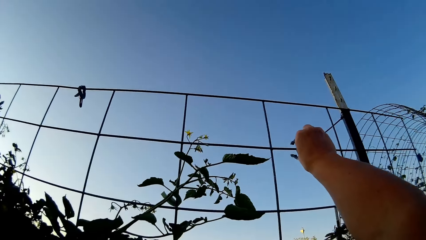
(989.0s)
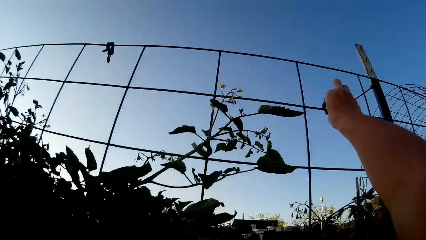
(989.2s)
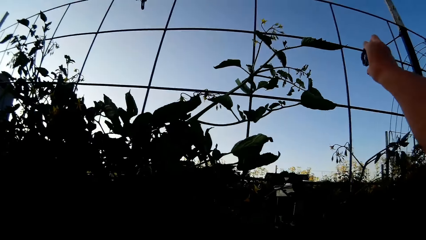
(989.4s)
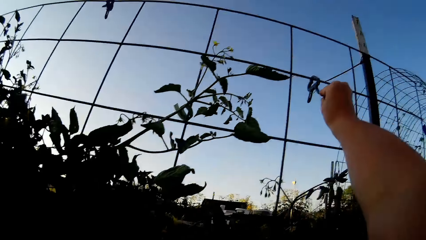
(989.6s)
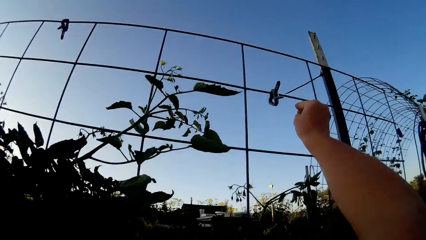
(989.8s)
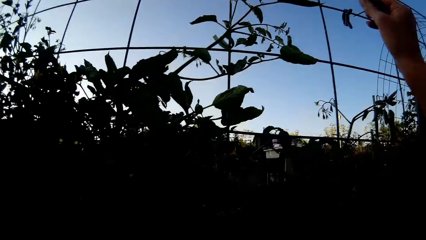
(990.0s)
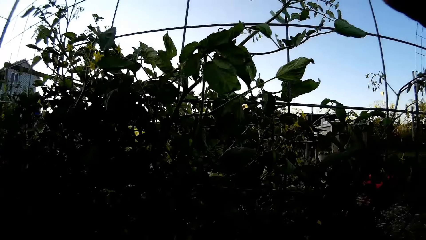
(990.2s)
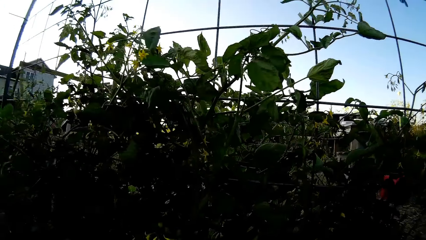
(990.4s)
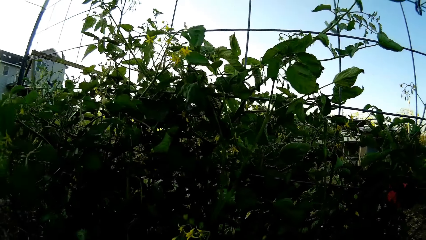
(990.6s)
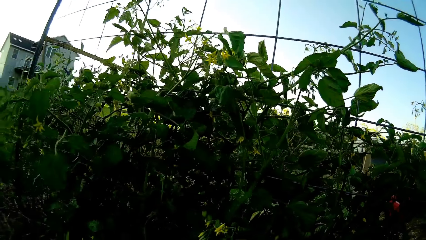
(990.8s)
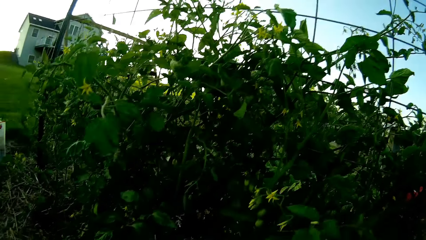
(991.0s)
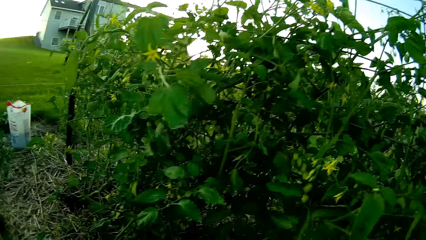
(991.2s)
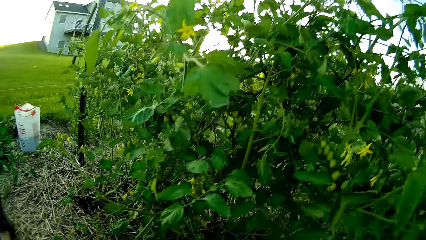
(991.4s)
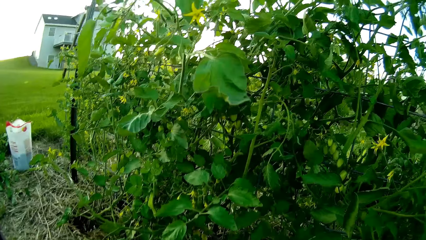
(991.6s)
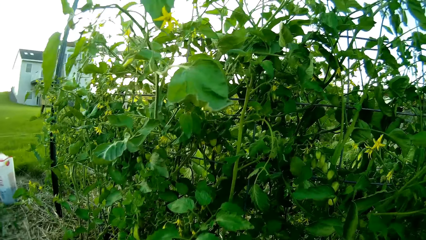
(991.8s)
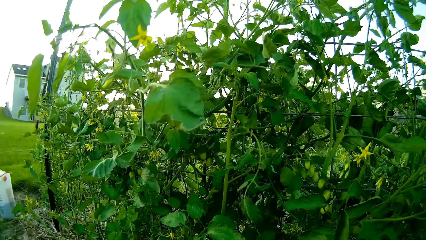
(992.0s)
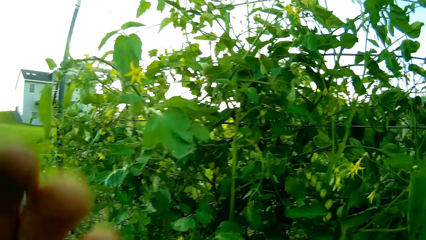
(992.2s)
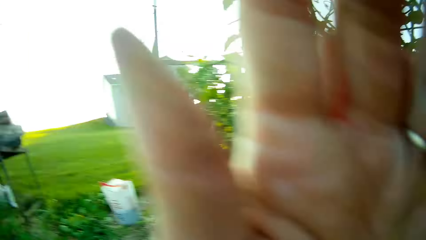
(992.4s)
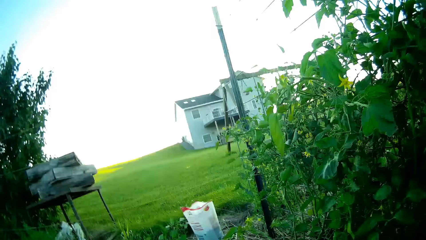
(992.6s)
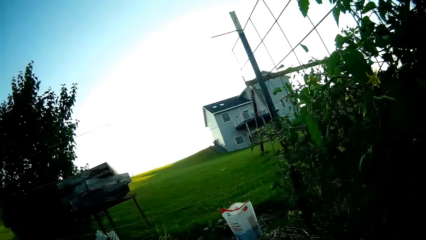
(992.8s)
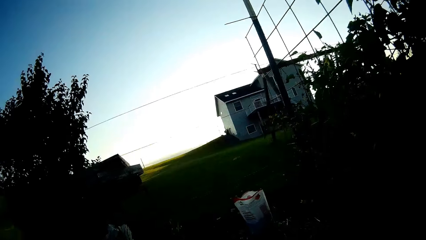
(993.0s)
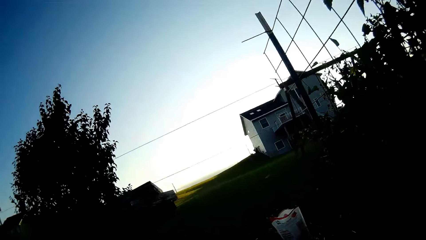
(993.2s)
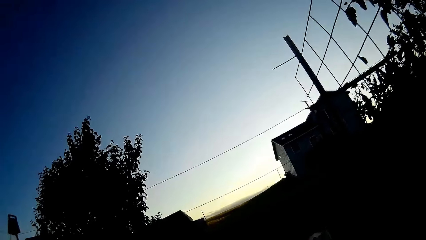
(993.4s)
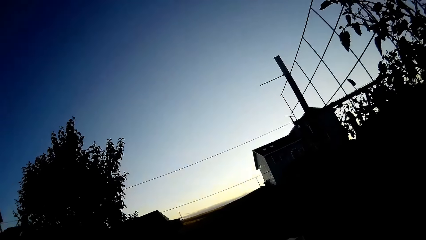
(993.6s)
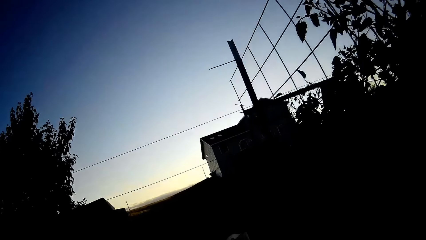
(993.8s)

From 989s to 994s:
The camera wearer hangs the clip on the mesh. They move the hand to the camera.

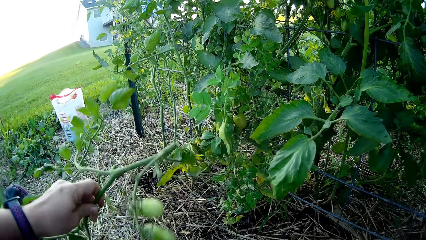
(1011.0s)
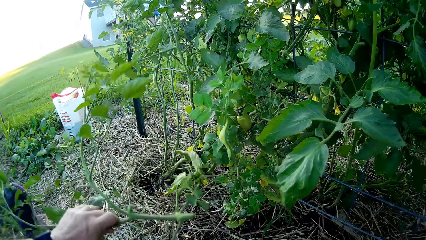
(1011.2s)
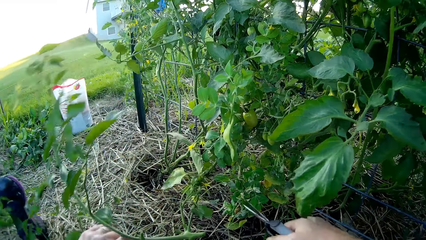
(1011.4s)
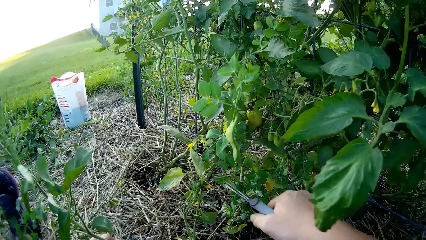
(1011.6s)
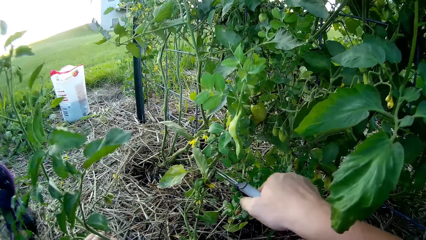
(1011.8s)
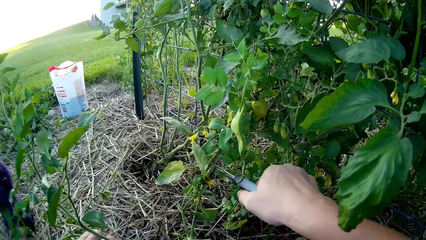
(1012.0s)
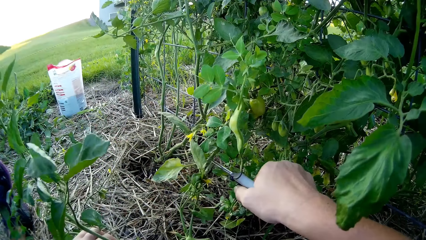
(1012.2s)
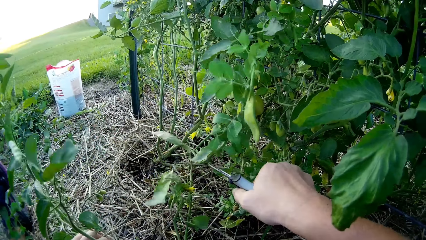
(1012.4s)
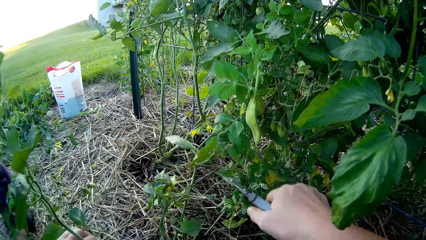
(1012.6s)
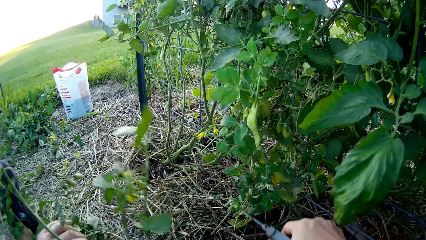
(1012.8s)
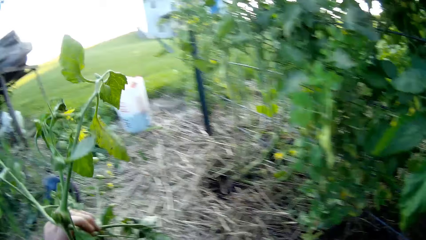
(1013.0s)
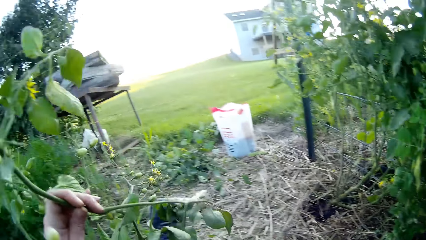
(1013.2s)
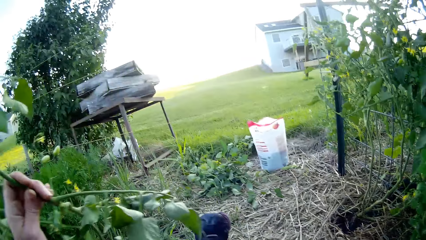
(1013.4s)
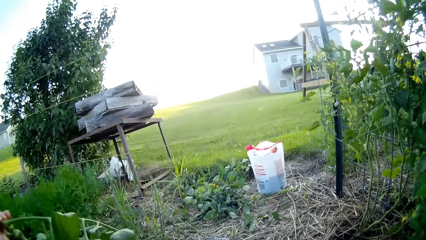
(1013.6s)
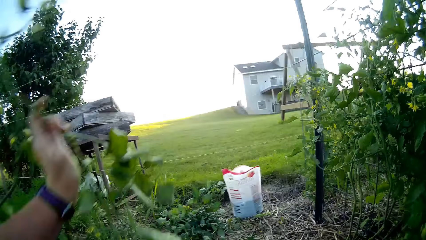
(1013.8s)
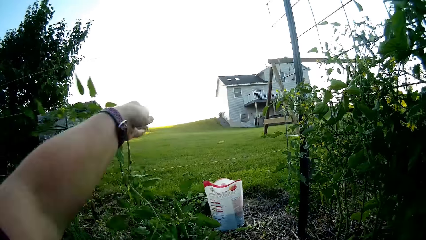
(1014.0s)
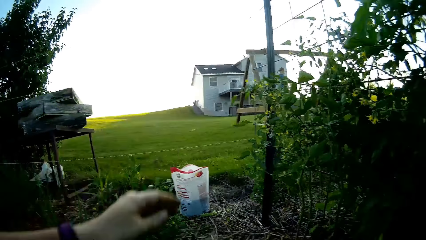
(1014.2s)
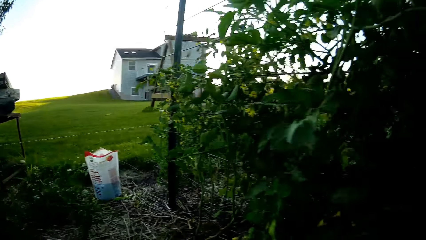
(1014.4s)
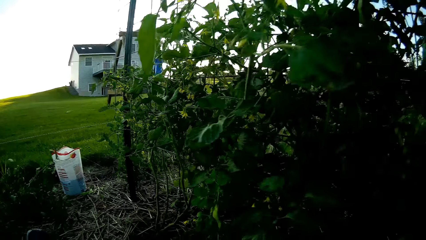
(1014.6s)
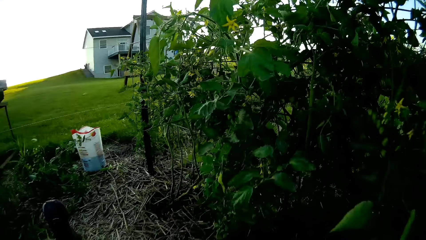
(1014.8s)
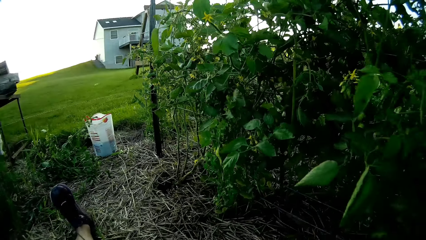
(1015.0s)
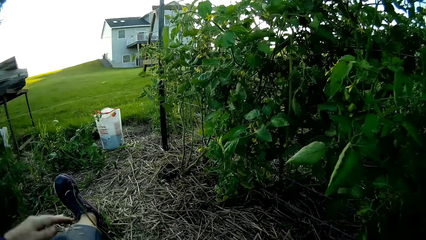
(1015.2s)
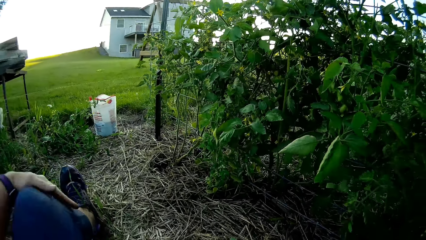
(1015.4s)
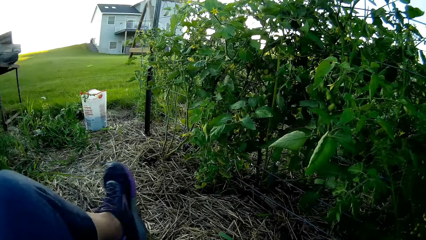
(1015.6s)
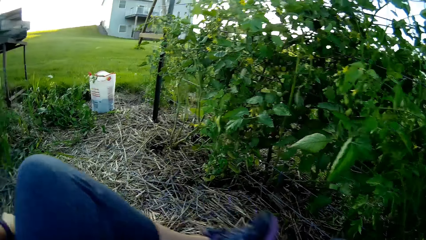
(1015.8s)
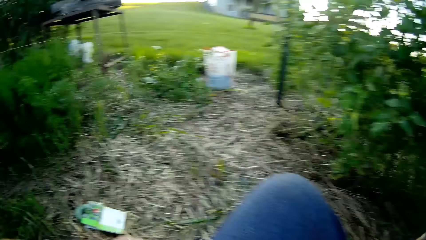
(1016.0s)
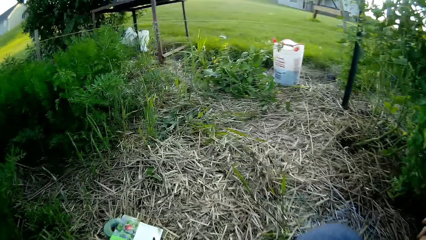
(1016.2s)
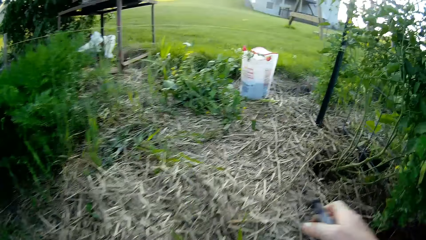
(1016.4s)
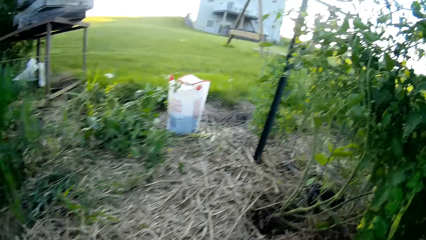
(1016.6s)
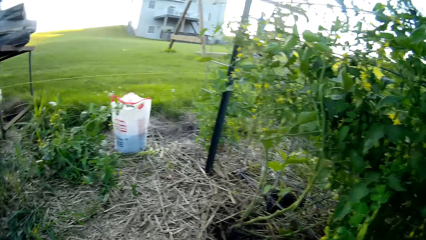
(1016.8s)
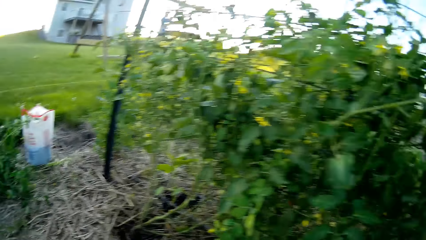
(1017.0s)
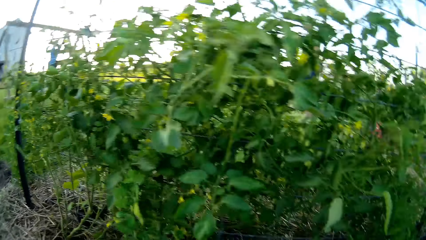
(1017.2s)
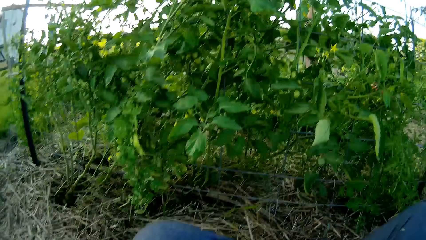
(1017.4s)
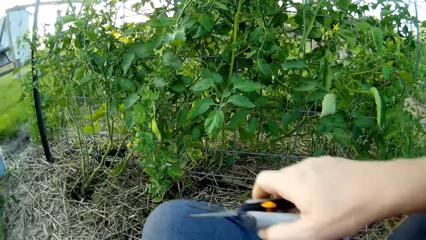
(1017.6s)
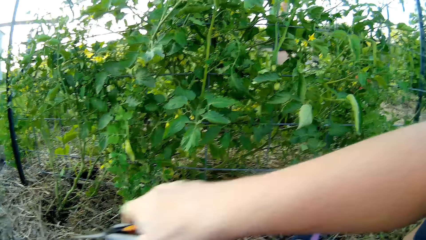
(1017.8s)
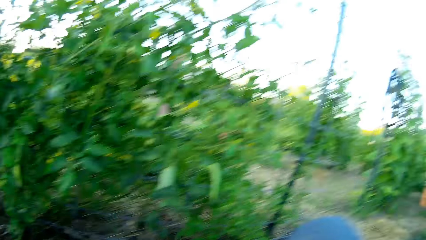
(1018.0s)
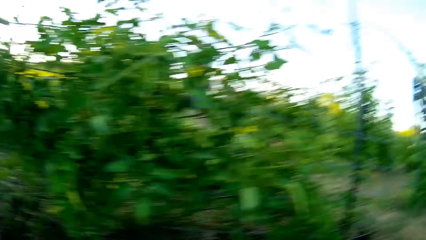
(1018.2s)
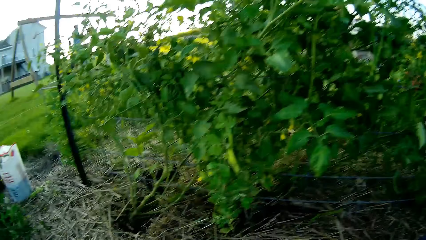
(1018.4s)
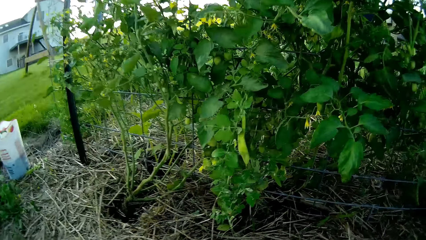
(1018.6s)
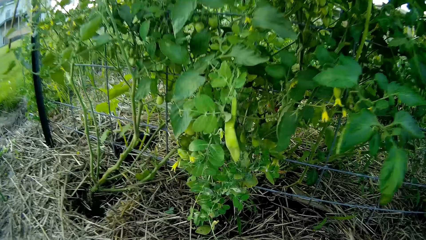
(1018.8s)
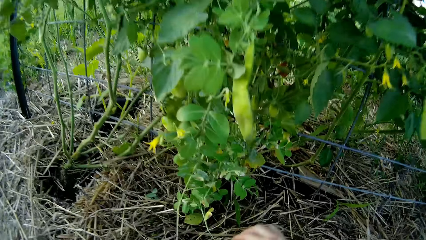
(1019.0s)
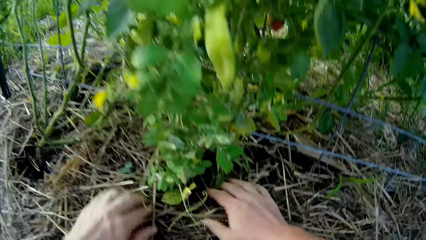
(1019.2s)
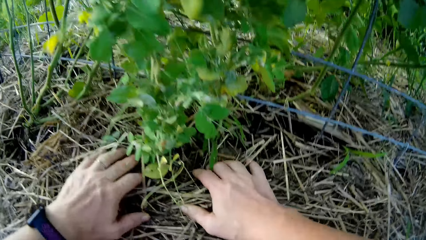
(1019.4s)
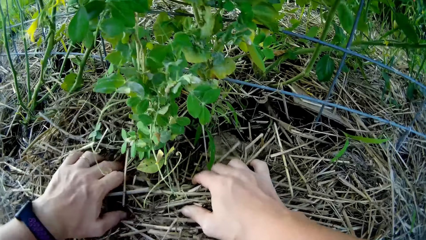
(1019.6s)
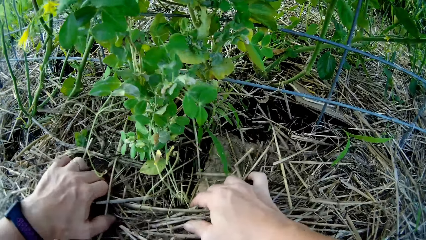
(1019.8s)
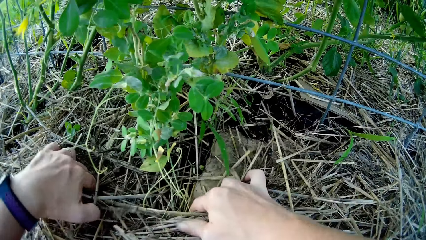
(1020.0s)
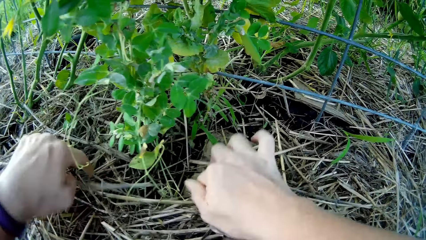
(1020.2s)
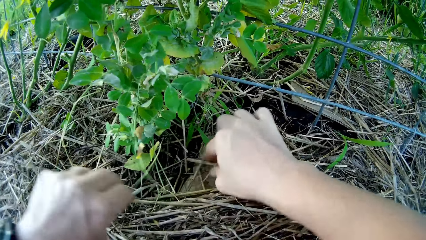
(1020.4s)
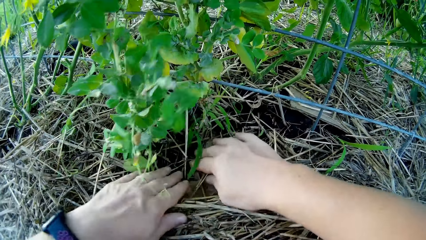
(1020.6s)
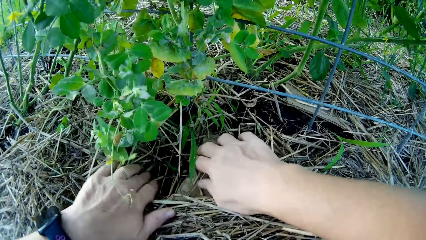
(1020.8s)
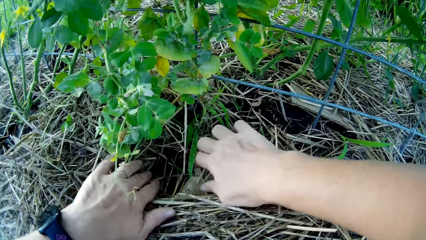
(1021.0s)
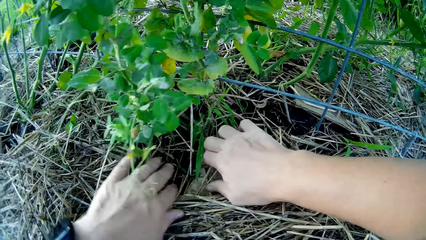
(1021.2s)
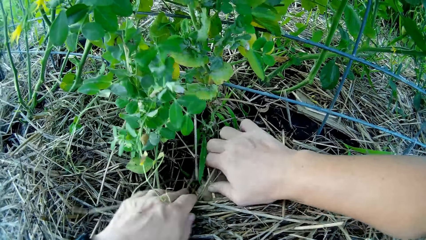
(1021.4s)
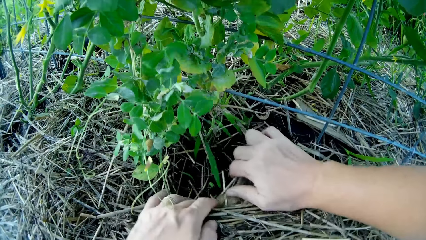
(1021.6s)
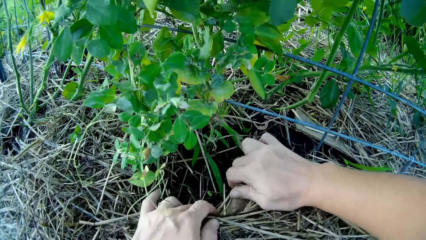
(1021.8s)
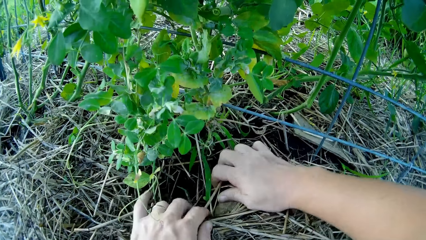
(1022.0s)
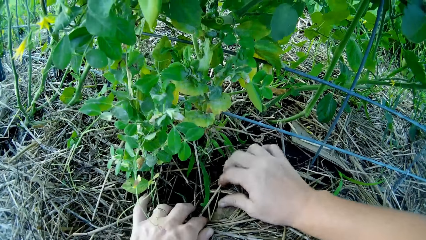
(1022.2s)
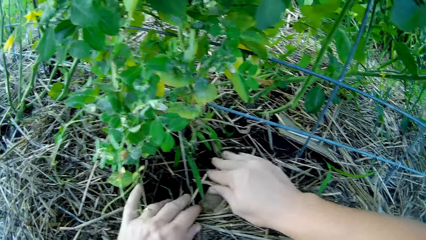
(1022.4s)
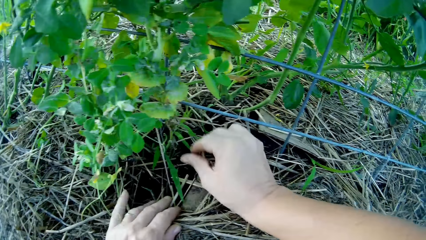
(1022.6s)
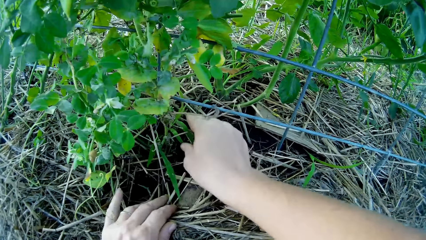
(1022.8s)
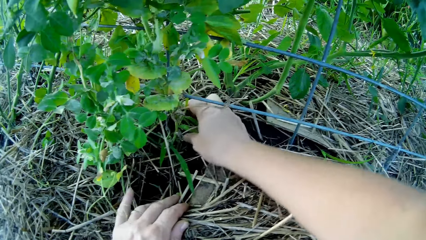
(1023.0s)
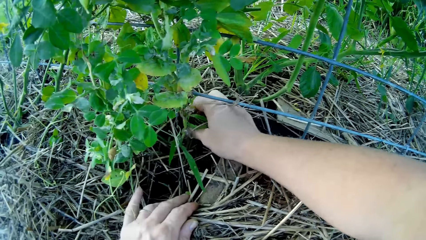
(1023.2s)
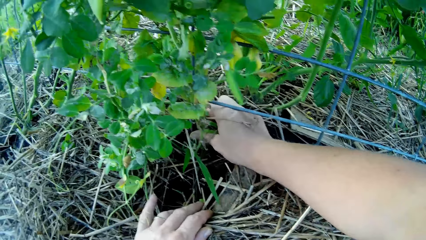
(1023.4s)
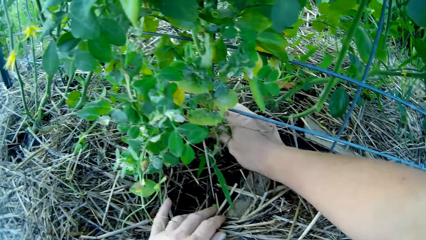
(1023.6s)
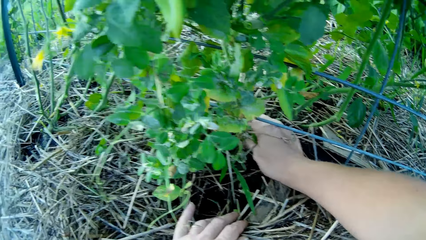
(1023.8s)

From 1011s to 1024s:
The camera wearer turns the plant. They cut the plant. They throw the plant leaf aside. They fold the leg. They move the hand with scissors. They open the dry leaves. They touch something.
